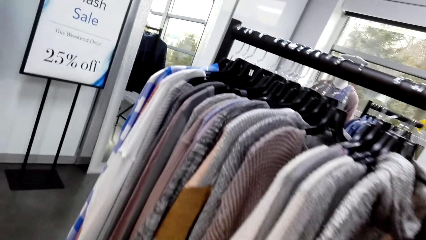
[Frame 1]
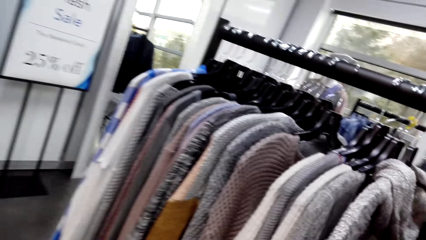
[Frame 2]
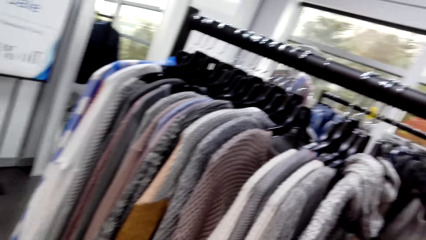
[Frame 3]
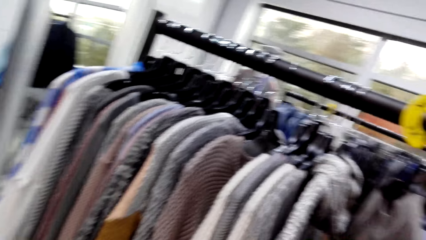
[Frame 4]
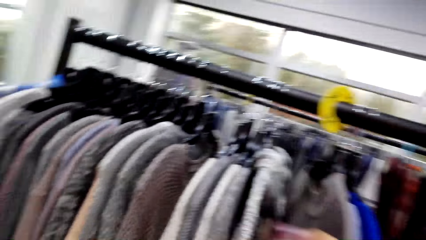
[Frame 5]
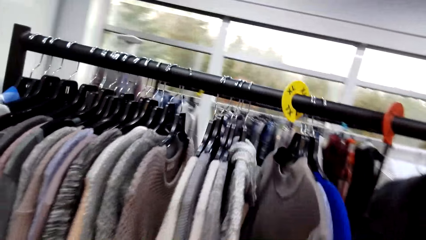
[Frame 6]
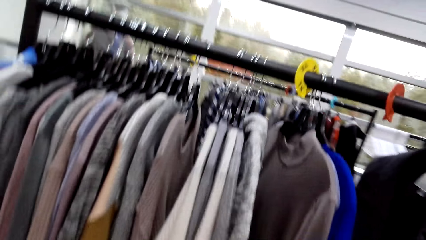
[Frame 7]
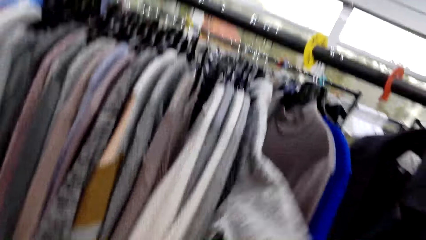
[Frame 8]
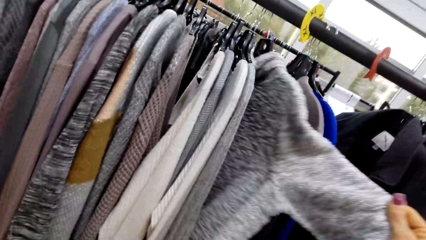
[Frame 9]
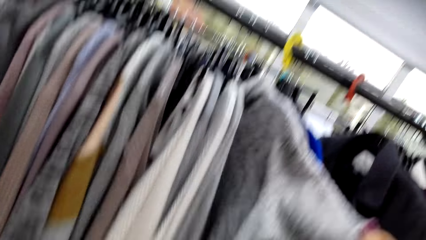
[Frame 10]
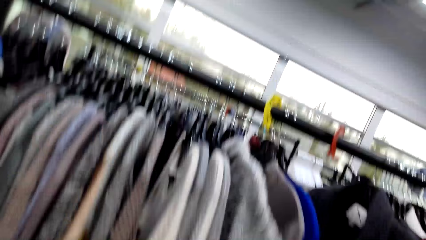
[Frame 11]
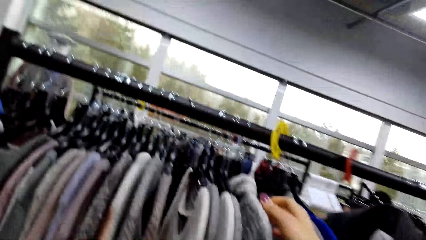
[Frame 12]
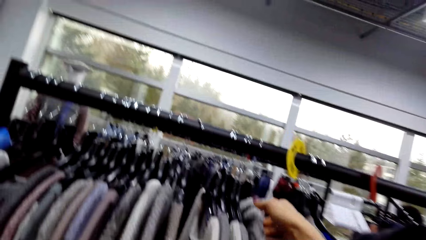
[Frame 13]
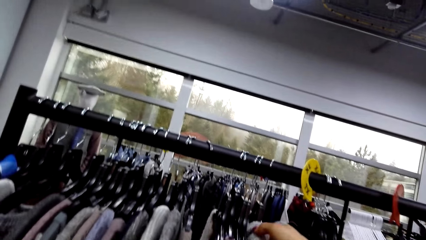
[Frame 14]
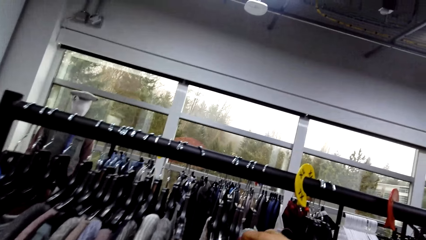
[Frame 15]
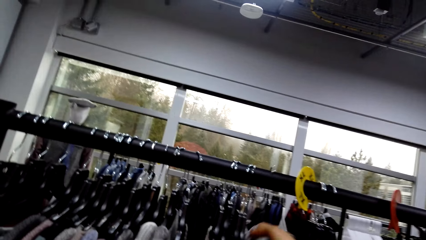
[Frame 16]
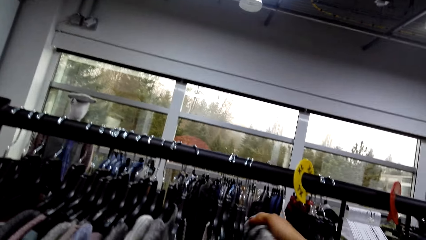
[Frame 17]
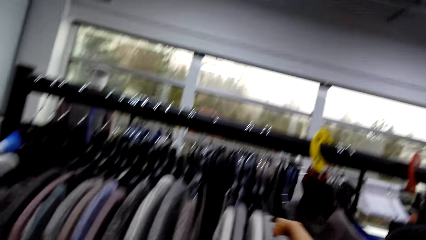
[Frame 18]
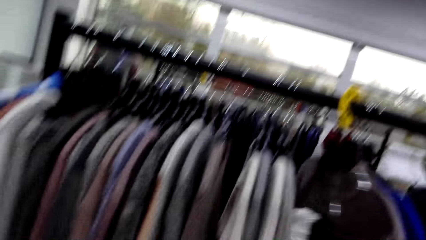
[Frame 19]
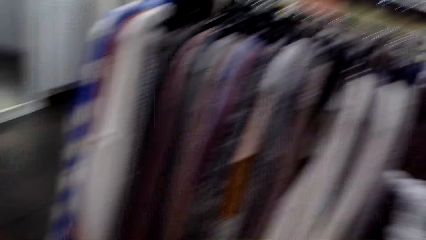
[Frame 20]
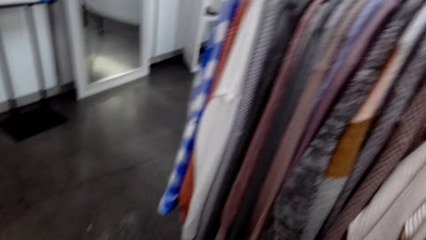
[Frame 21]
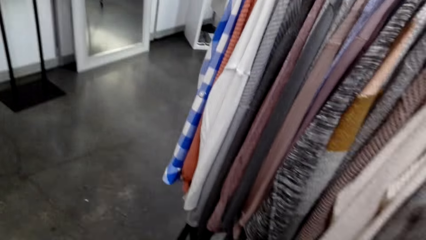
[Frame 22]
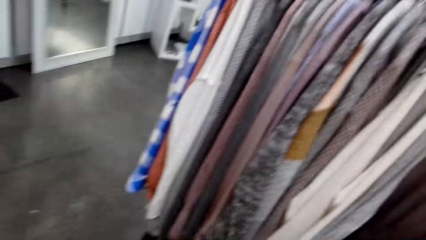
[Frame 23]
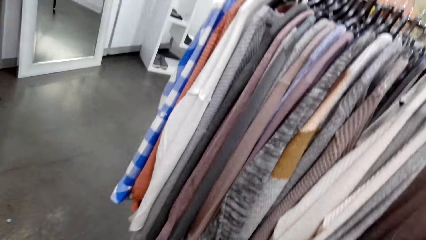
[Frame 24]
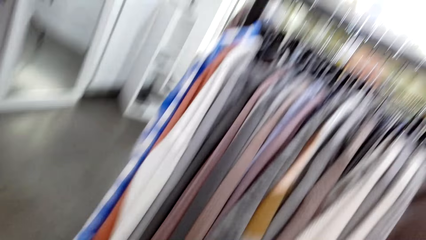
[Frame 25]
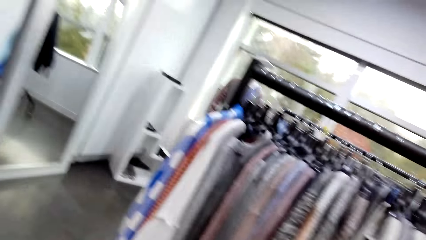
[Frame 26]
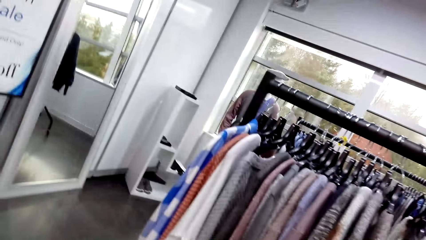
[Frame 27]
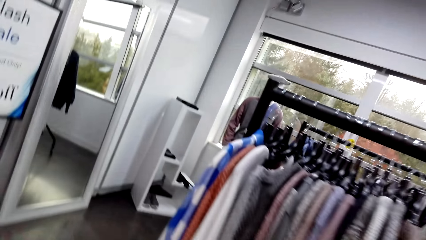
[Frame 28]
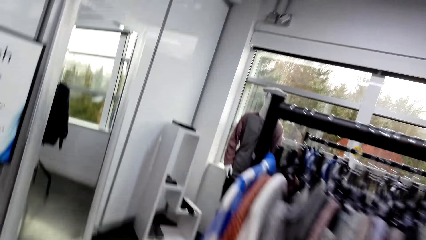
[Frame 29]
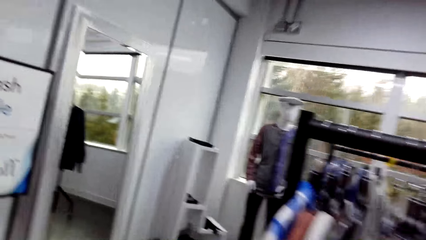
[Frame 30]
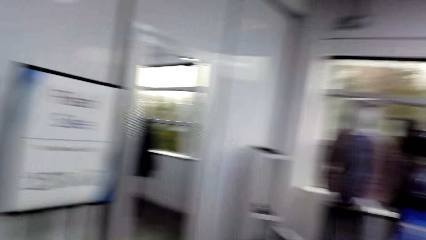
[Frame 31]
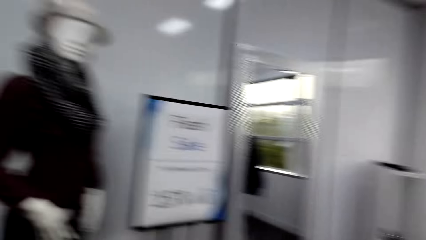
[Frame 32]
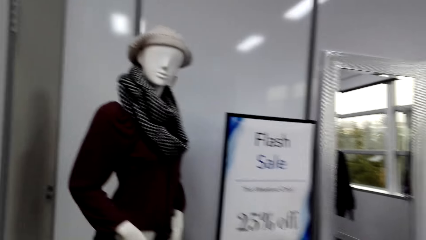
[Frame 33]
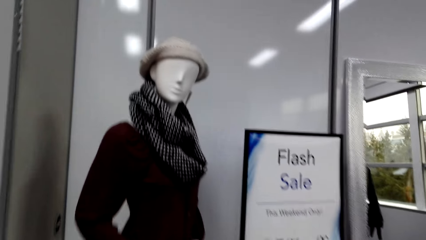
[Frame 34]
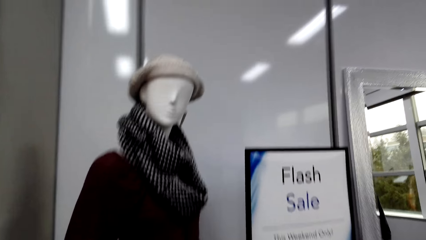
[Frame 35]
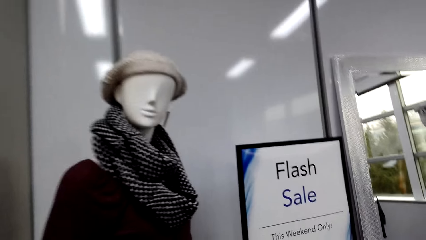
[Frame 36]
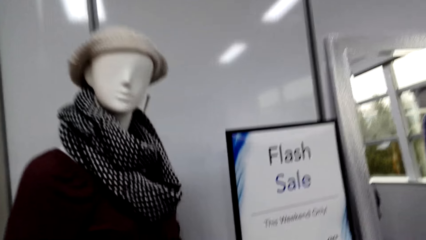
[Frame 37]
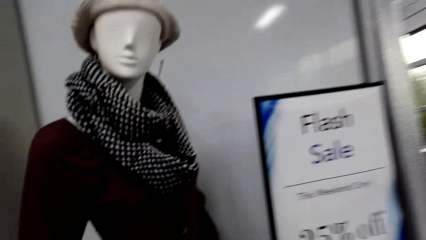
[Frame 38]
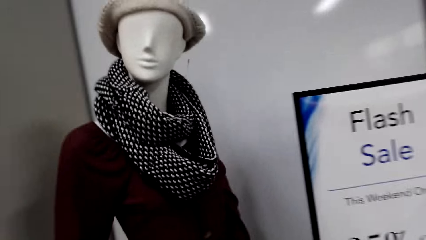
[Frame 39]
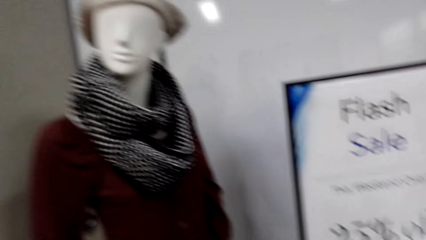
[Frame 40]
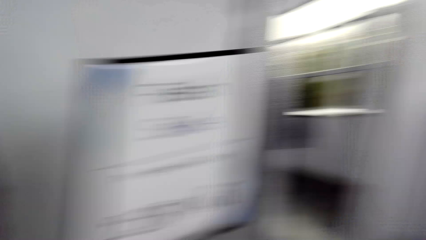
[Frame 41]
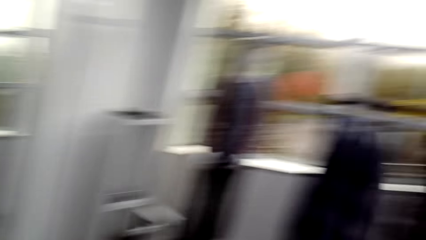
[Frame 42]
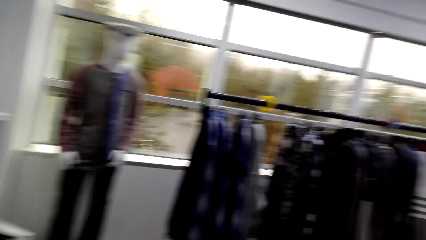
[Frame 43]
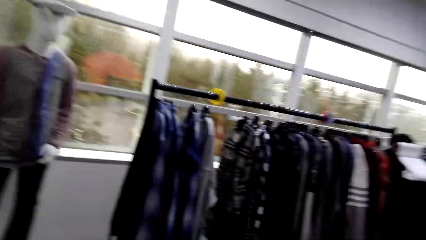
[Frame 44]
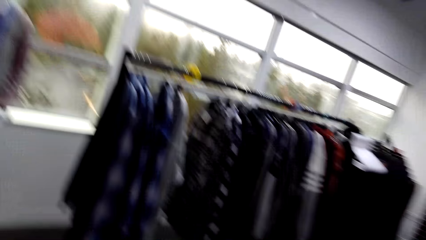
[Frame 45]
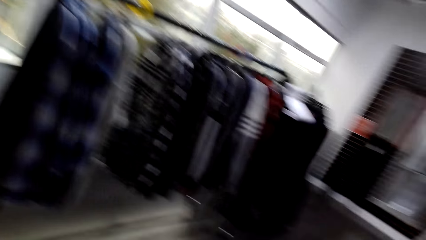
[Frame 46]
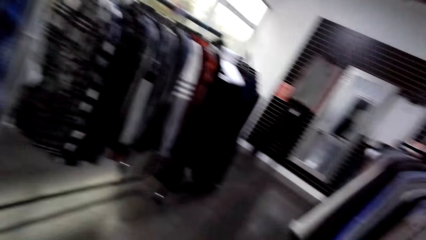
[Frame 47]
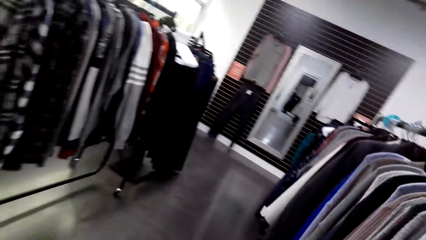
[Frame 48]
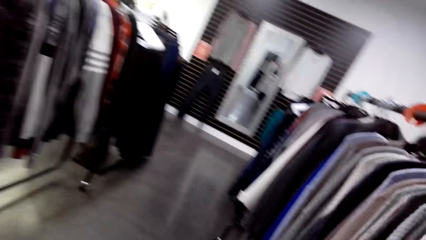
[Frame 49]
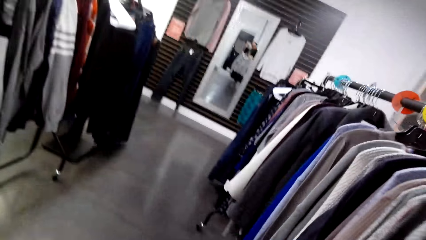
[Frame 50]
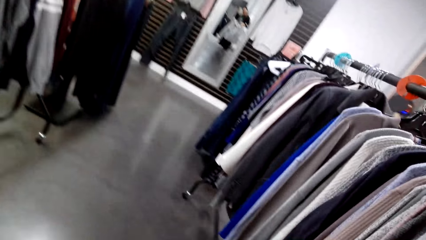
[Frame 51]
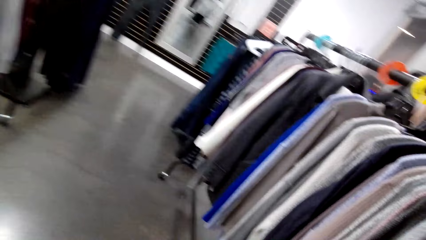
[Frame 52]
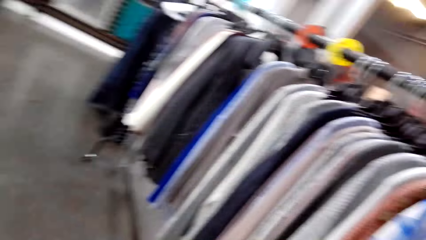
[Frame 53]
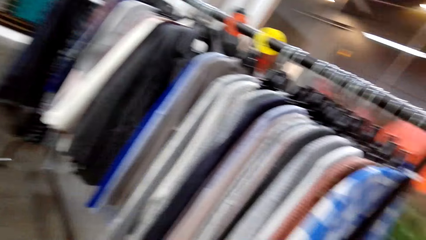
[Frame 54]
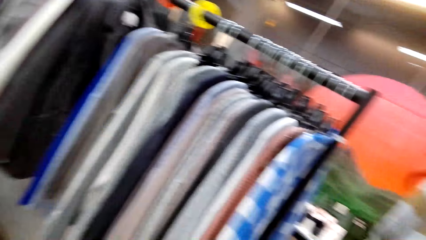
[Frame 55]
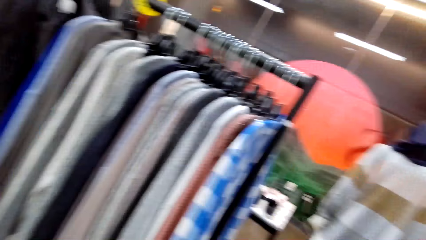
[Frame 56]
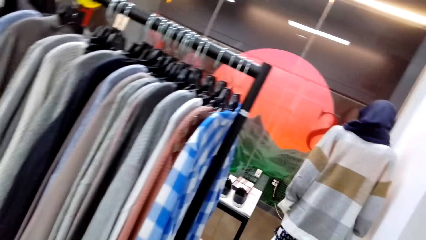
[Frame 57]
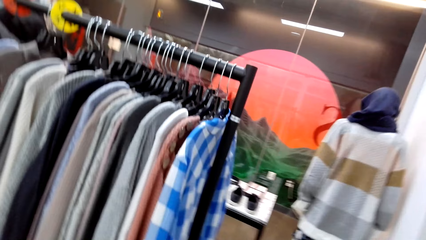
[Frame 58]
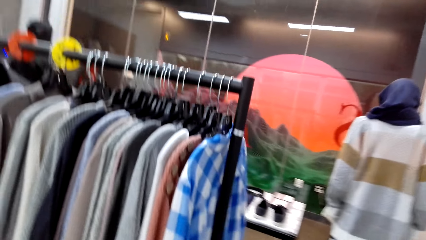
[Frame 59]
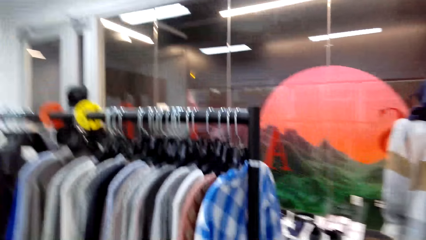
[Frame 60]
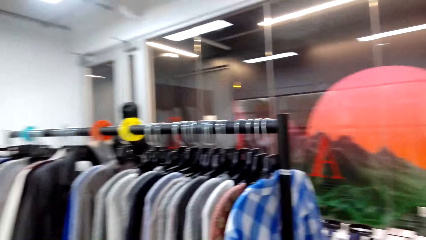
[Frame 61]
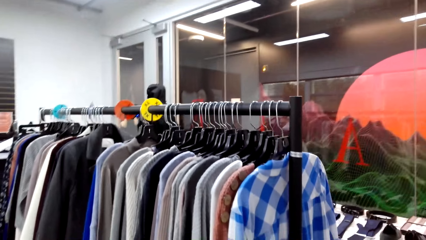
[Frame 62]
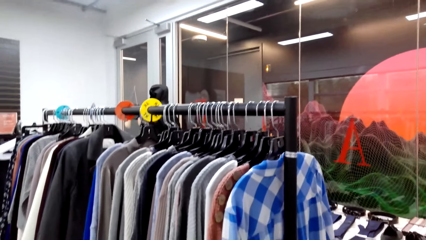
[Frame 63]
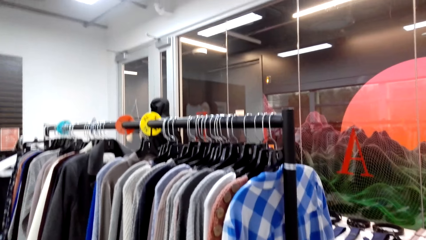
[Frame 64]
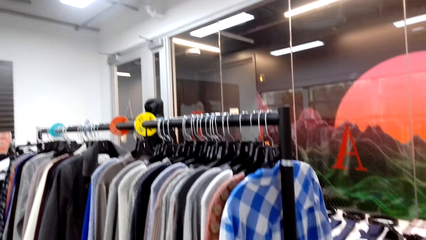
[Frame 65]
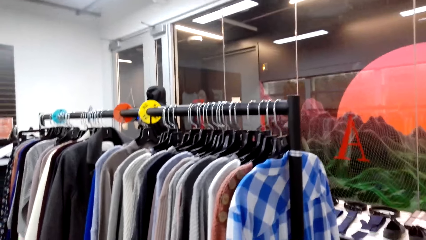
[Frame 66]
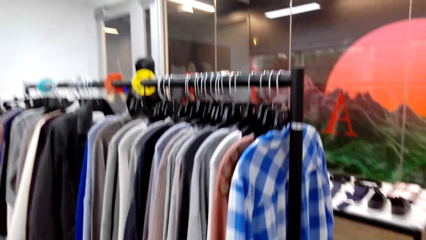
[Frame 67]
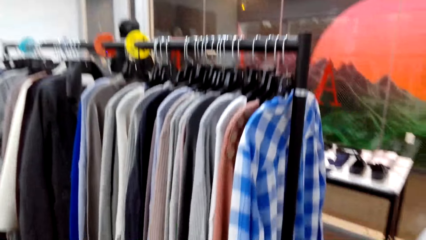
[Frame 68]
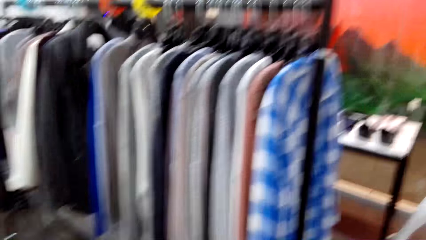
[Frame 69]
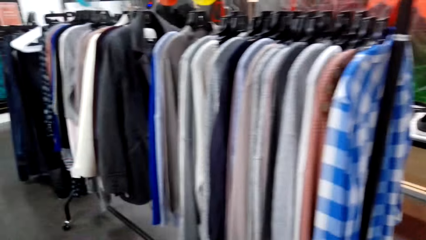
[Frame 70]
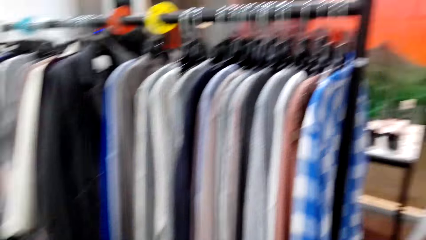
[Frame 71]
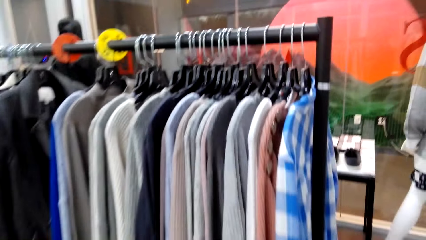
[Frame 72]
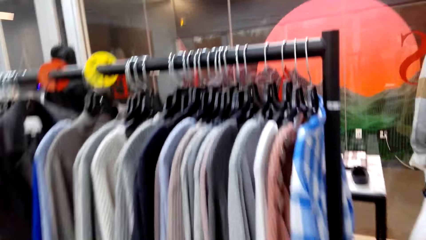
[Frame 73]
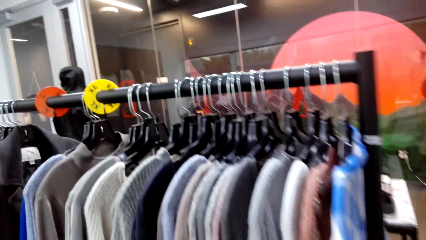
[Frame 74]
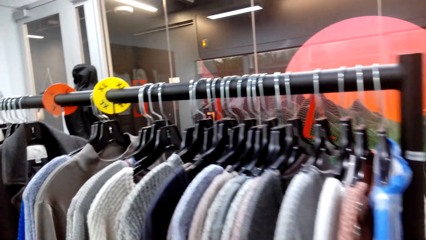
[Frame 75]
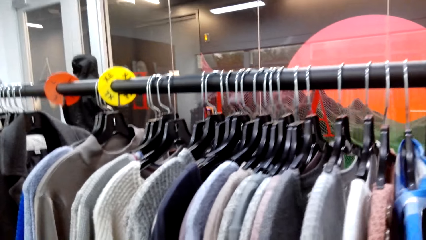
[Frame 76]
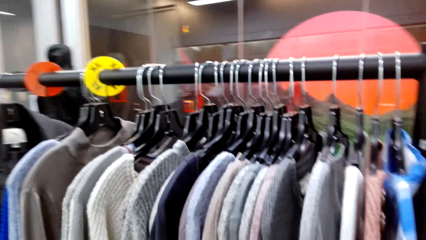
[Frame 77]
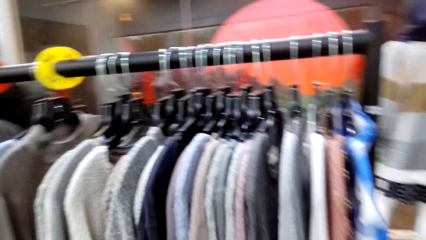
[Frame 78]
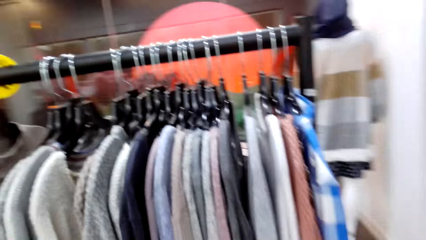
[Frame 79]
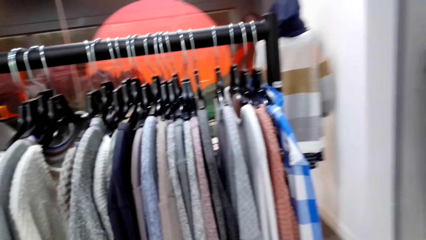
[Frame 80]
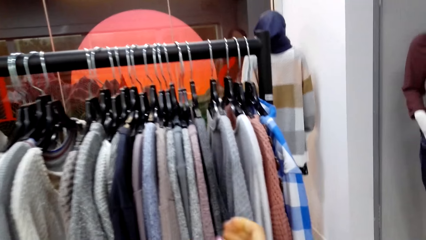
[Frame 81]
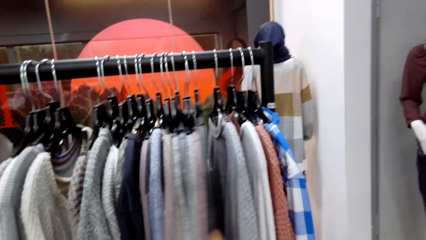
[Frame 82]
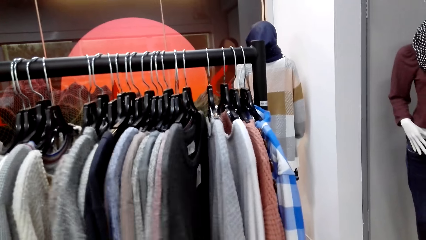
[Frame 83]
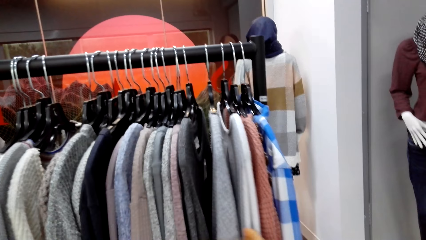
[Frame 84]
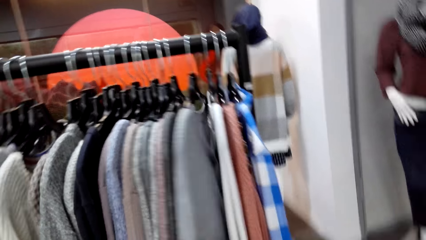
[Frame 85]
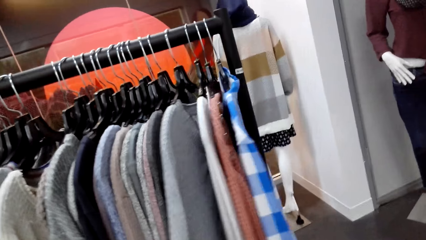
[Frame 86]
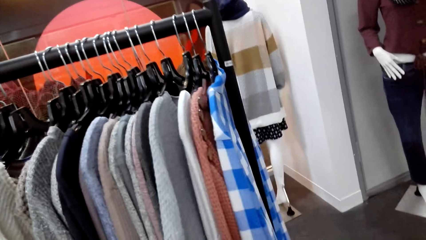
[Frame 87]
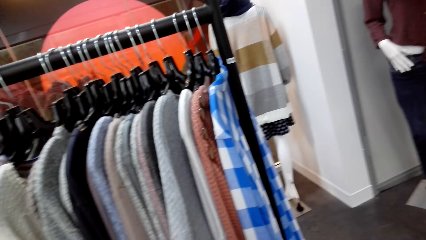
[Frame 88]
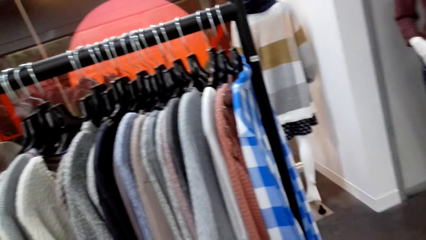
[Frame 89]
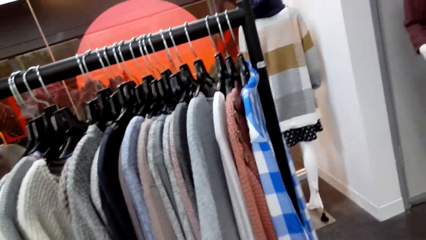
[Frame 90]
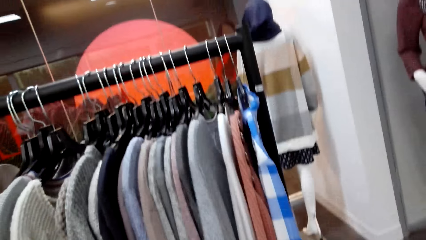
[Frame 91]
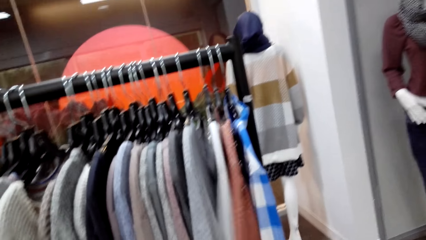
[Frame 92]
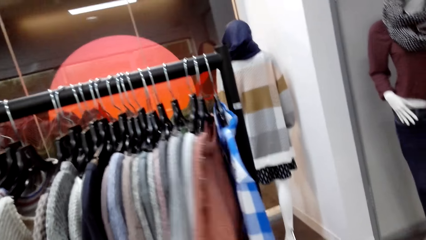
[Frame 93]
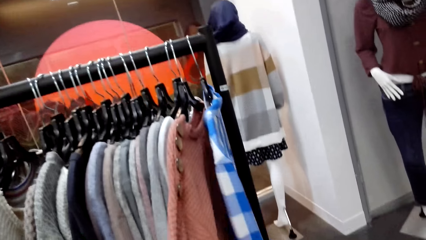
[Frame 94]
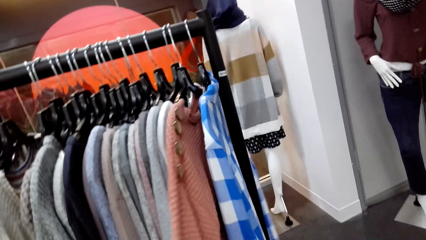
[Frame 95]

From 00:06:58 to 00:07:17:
The camera wearer peruses the clothes on the clothes rack. They pick the cloth from the clothes rack. They walk around in the supermarket. They peruse the clothes on the clothes rack.
